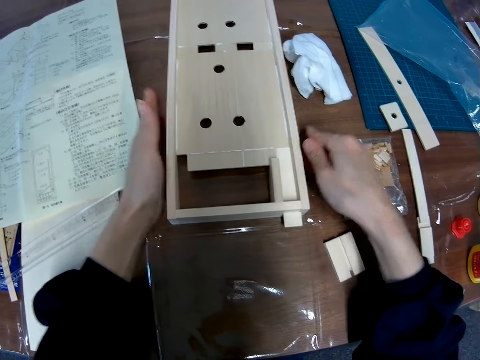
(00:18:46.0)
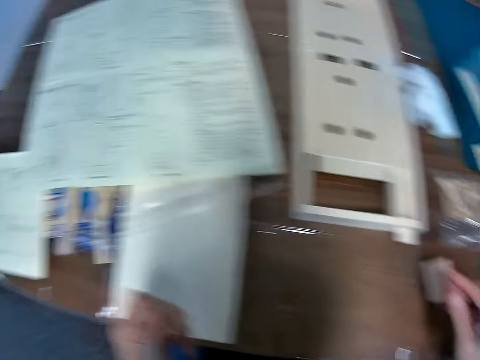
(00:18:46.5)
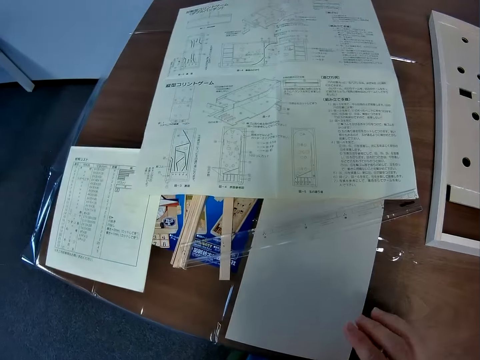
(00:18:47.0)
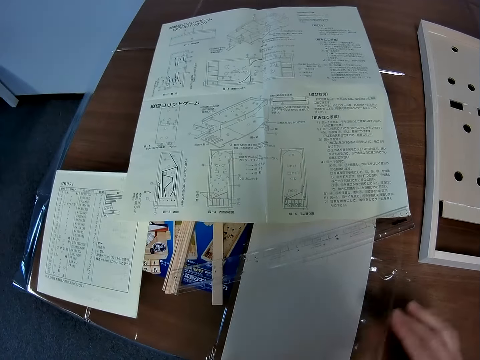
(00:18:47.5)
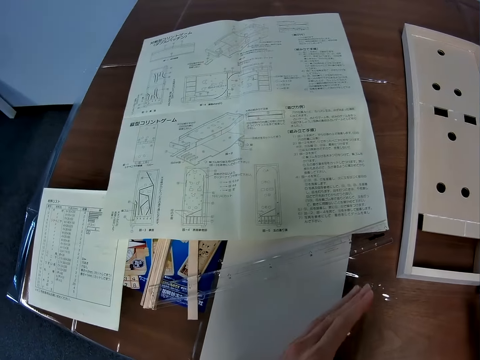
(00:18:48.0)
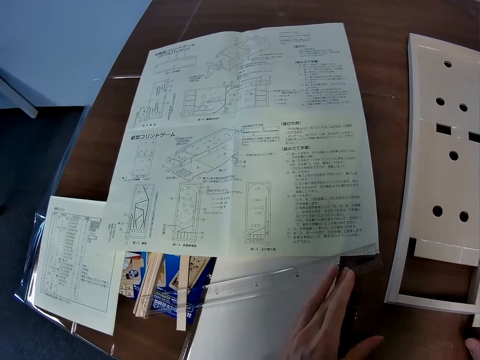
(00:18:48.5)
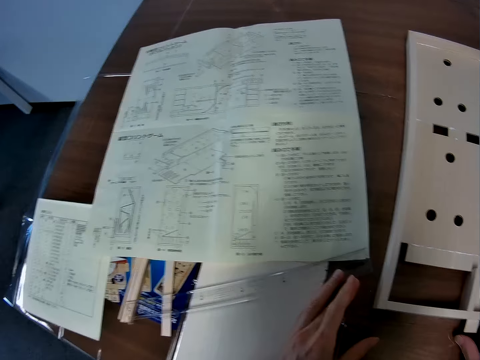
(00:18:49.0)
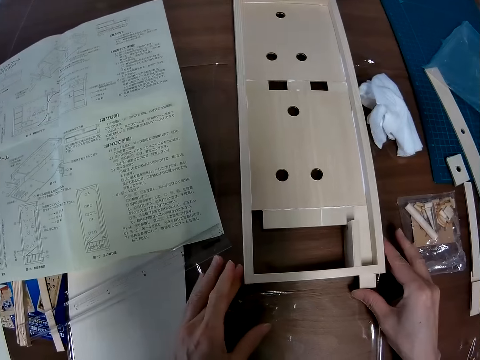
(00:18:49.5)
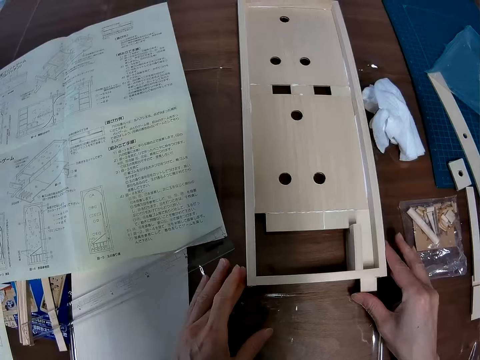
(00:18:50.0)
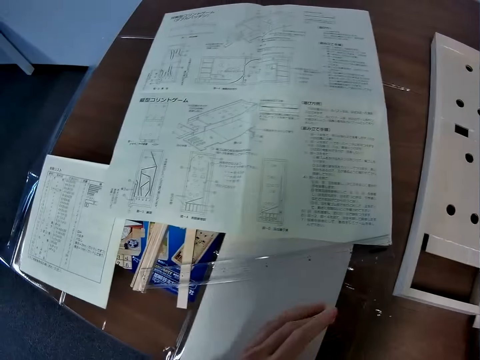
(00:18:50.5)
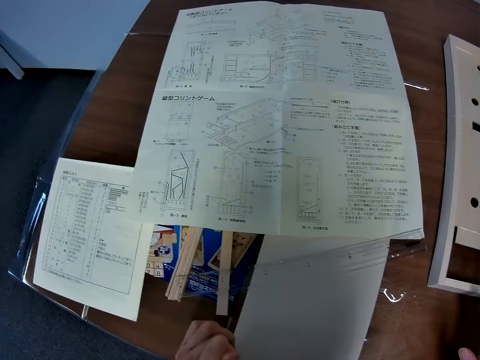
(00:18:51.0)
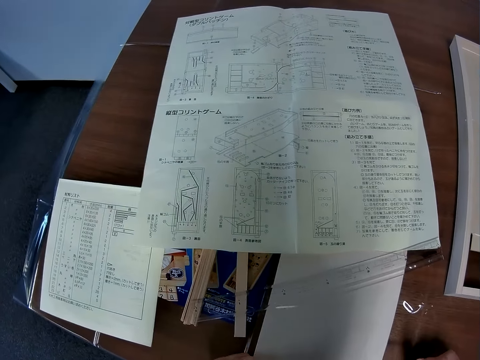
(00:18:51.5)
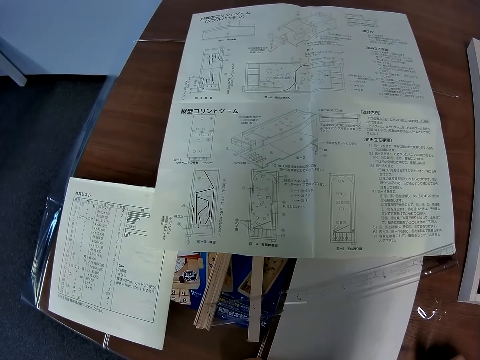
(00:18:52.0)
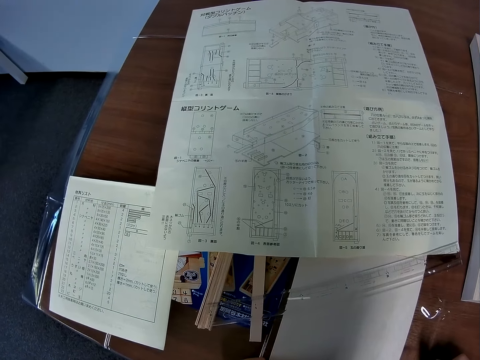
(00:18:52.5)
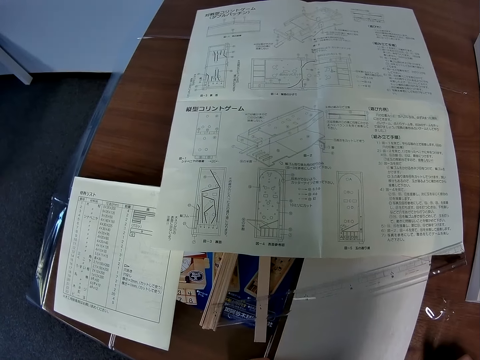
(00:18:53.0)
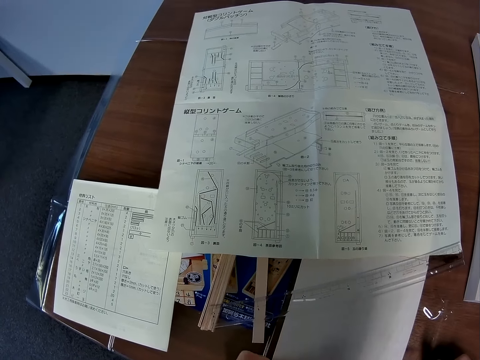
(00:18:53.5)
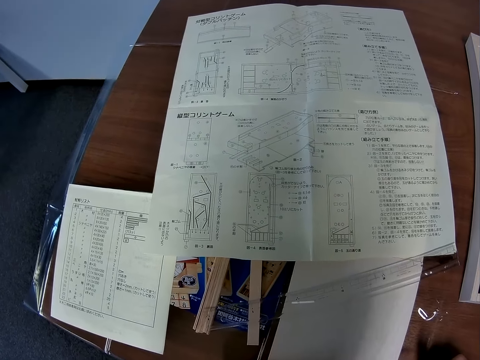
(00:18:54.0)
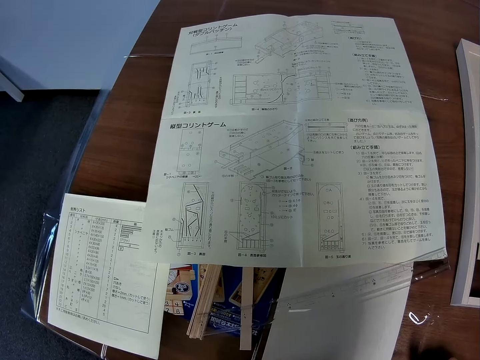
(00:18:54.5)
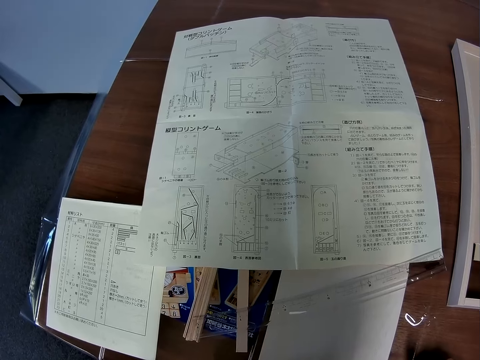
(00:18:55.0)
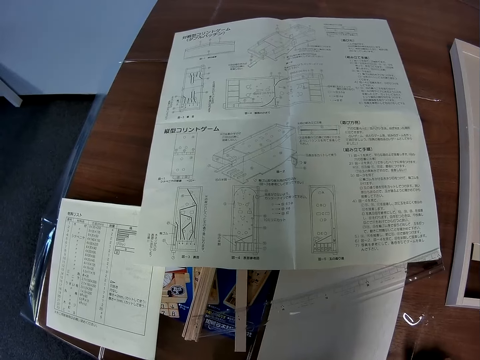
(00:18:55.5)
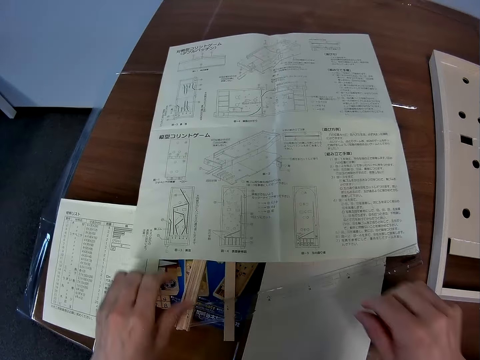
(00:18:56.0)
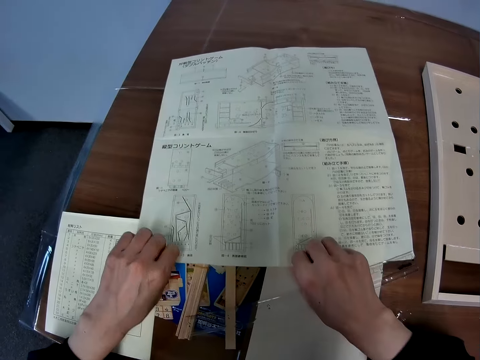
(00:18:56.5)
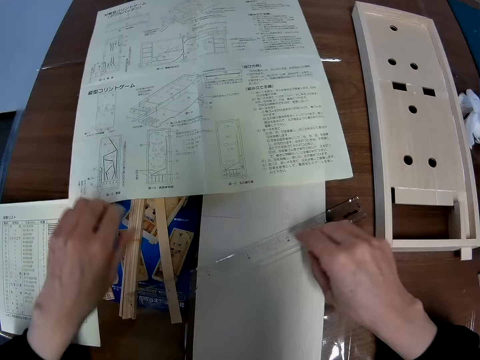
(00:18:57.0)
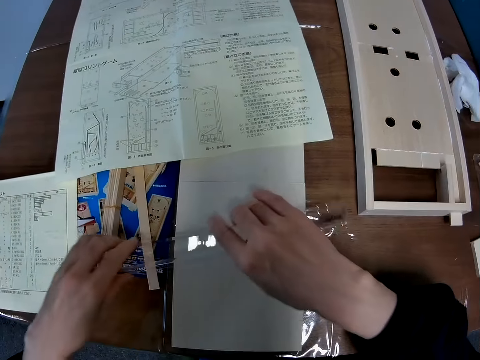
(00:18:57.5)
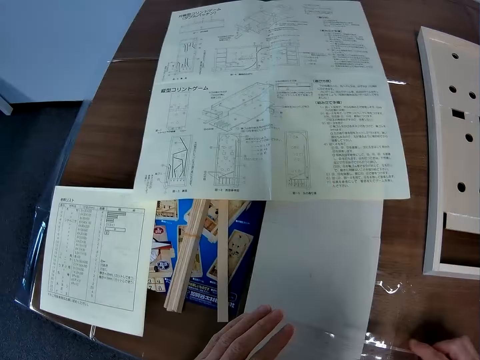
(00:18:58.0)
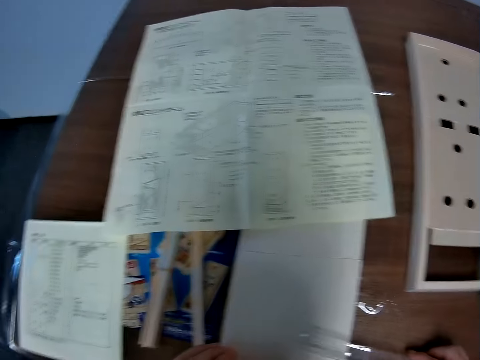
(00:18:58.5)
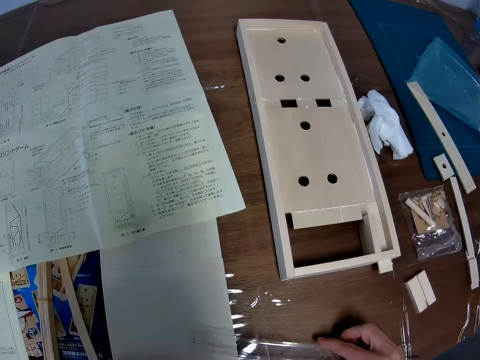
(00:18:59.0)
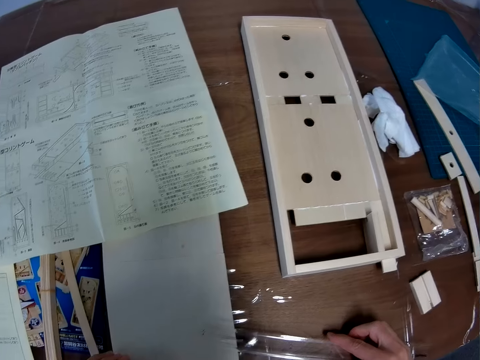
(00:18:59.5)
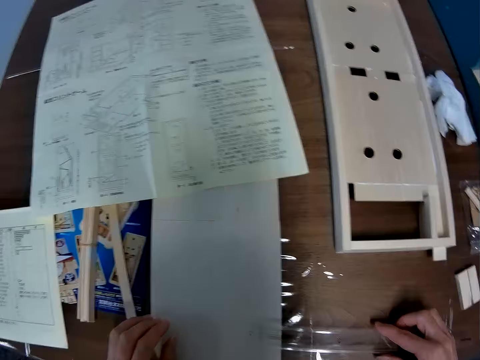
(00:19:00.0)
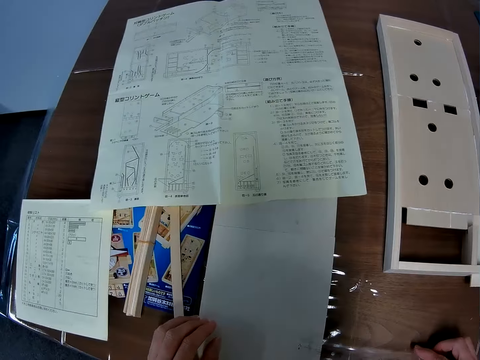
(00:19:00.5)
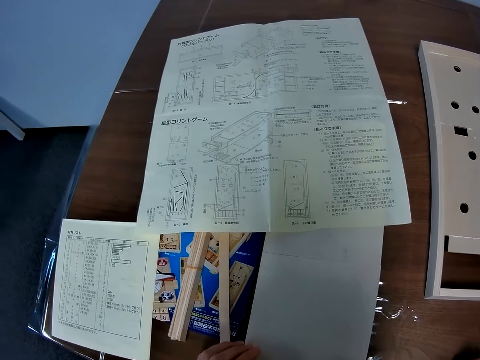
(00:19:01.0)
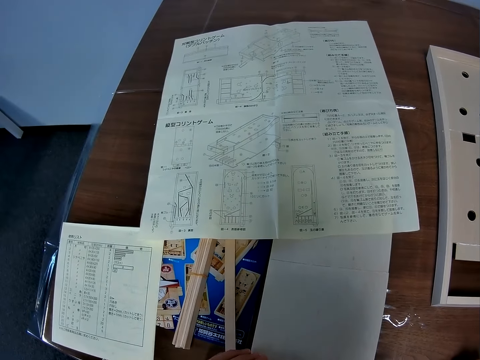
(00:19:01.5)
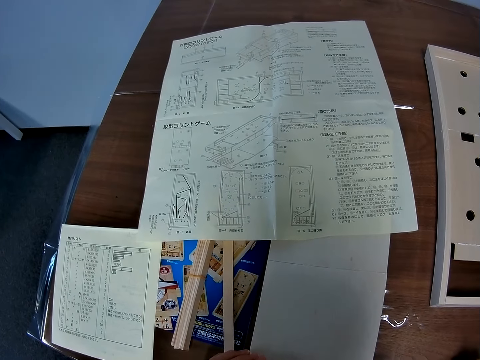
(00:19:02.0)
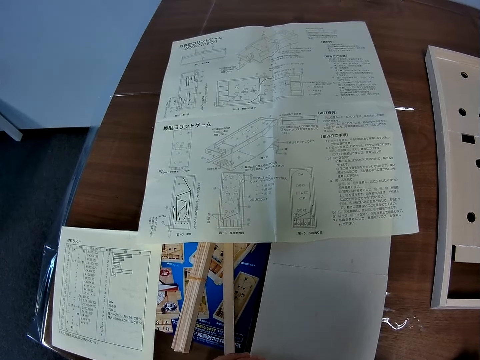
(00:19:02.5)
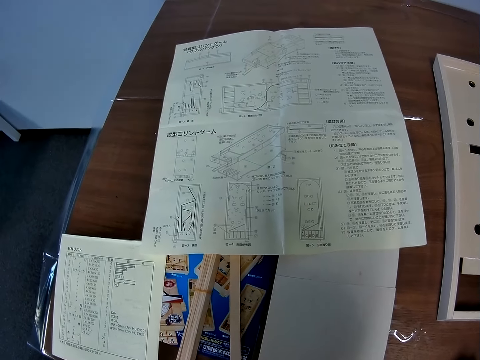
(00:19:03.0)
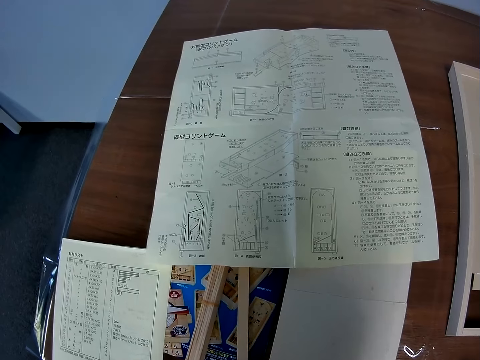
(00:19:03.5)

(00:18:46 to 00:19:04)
The camera wearer pulls their hands off the art piece. They look at the paper on the table. They adjust the edges of the wooden board. They hold the art piece with both hands. They pull their hands off the art piece. They look at the paper on the table. They adjust the paper with their two hands. They push a page. They pick up a ruler from the table with their two hands. They look at the paper on the table.

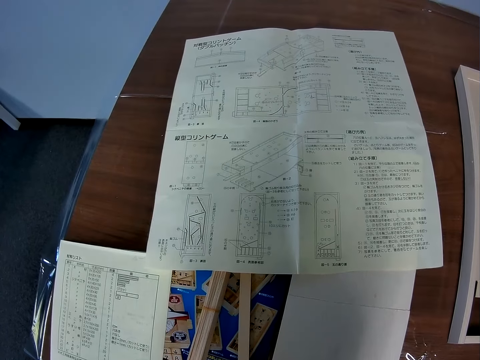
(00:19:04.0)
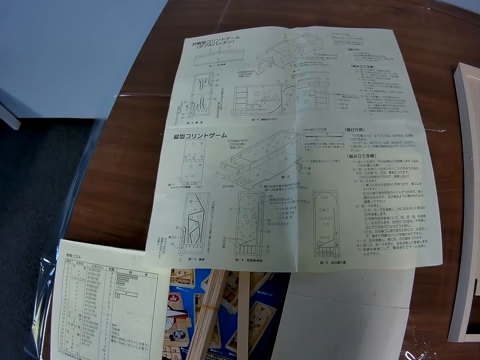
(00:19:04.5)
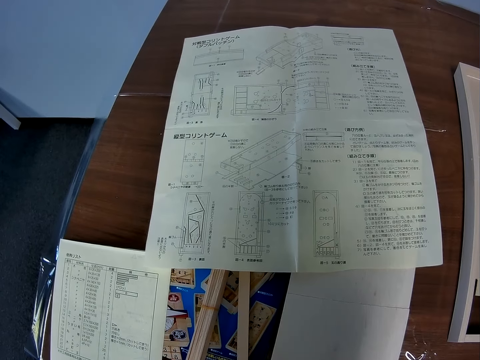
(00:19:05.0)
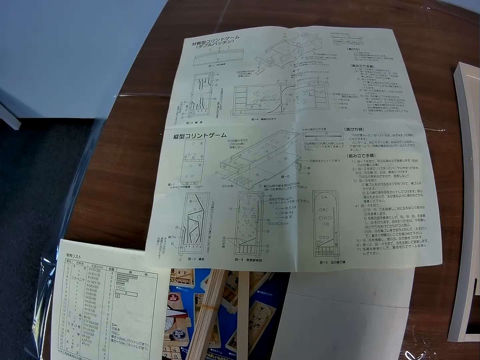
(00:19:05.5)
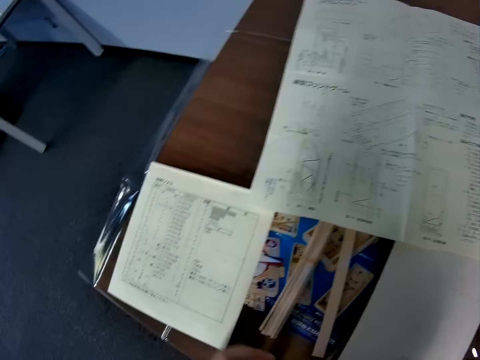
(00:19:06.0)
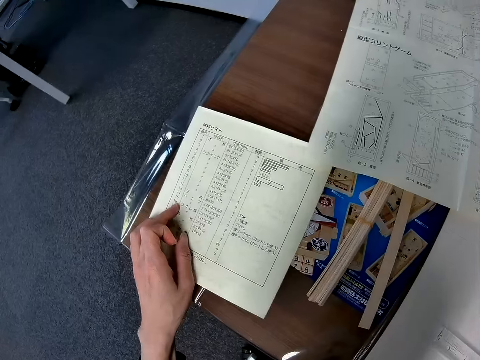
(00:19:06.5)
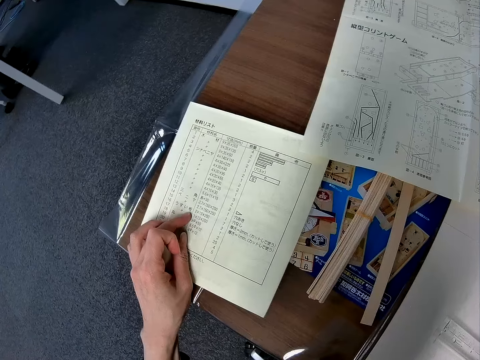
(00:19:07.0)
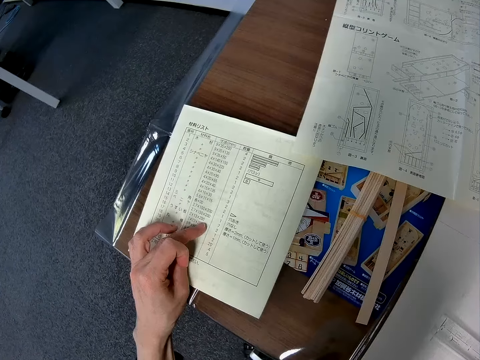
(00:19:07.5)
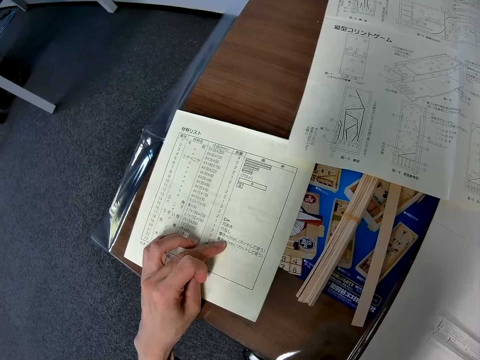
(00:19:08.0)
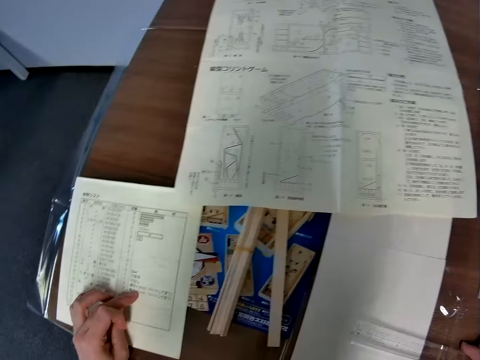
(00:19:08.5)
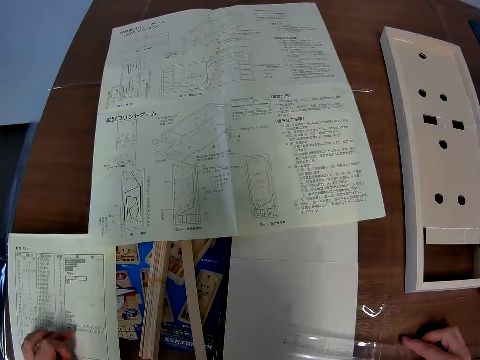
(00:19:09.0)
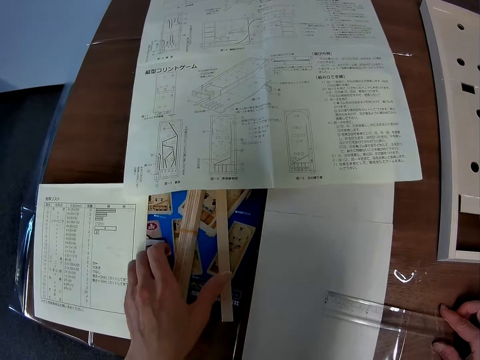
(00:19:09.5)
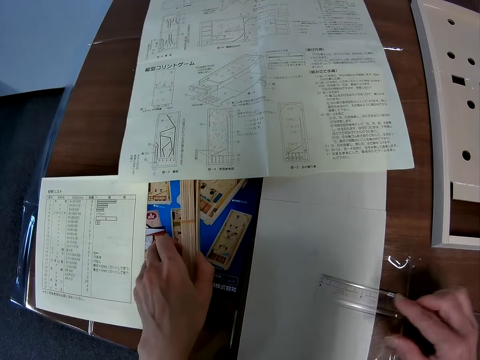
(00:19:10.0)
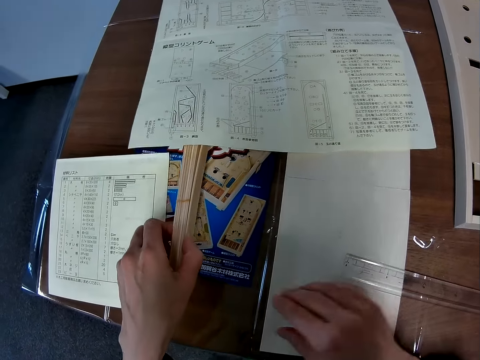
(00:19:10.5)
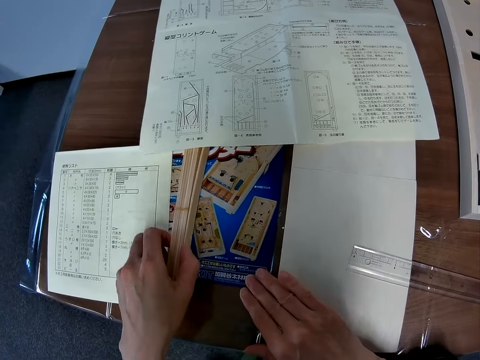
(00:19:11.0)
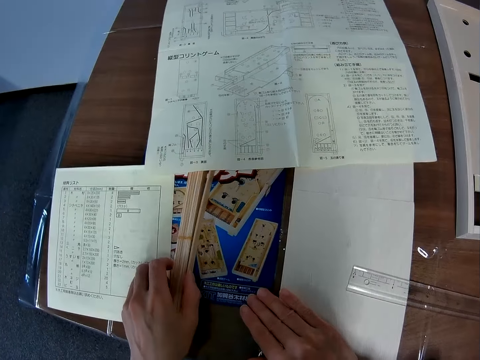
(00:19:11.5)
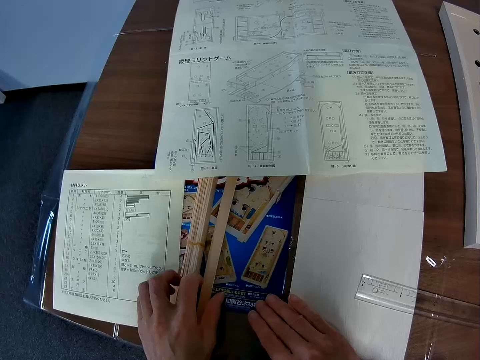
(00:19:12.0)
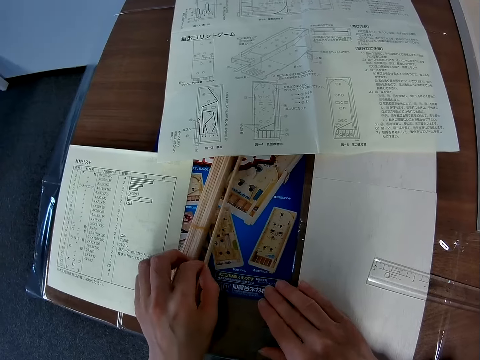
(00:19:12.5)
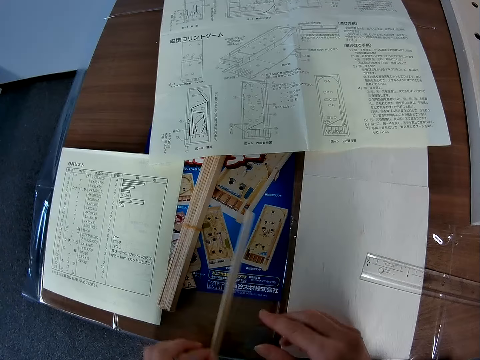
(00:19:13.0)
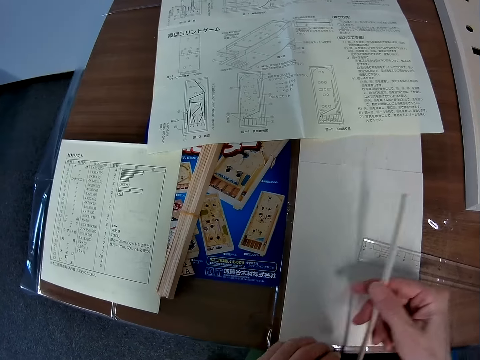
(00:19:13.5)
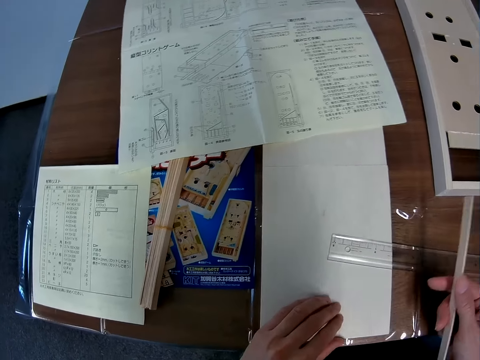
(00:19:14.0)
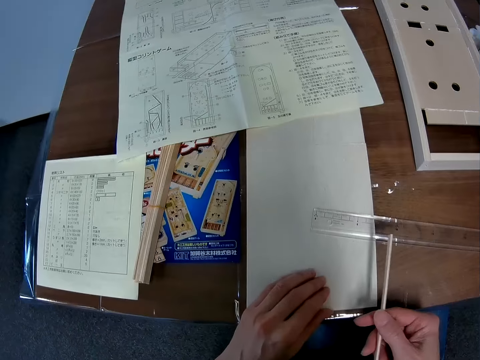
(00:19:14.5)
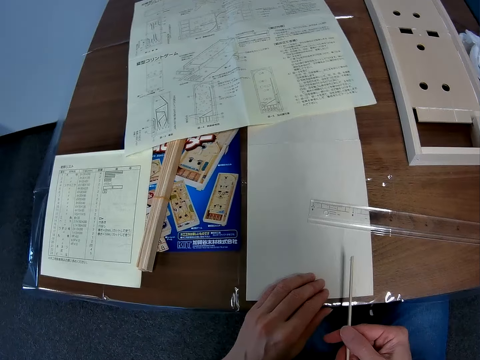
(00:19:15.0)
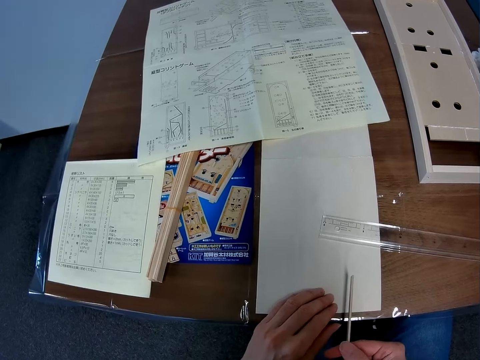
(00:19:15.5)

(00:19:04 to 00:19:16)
The camera wearer places their left hand on the paper on the table. They gesture their finger on the paper. They adjust some wood pieces on the table with their left hand. They pull a sticker. They pick up a wood piece from the table with their left hand. They pass the wood piece from their left hand to their right hand. They hold the paper.
